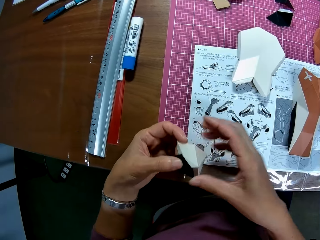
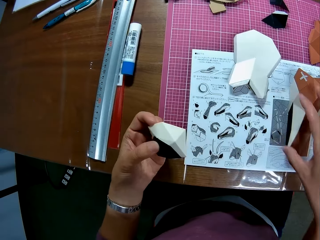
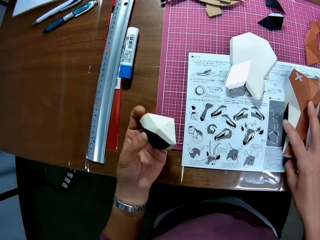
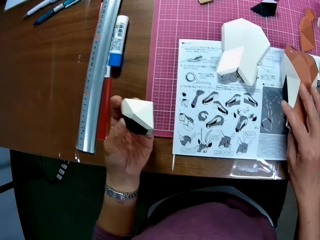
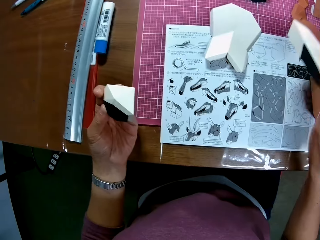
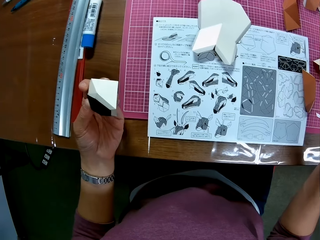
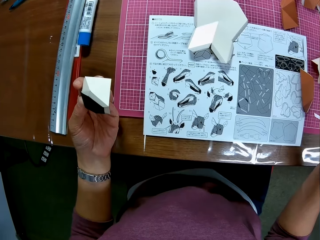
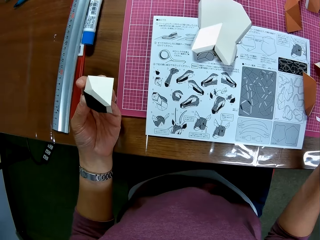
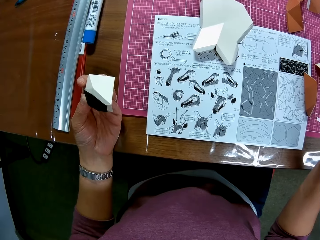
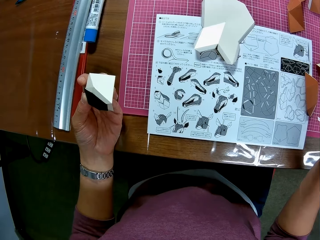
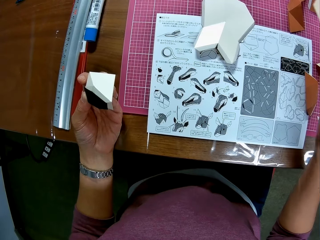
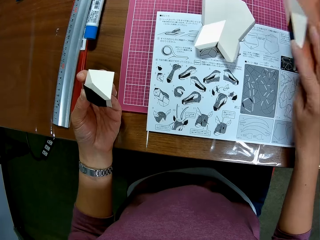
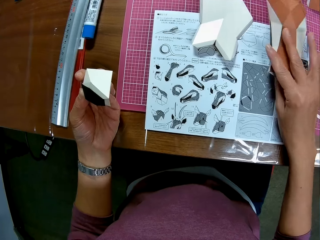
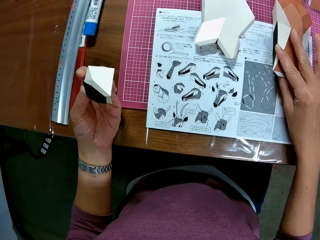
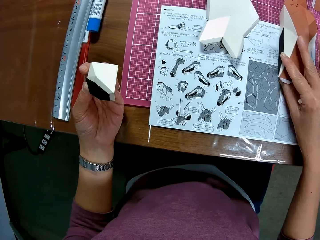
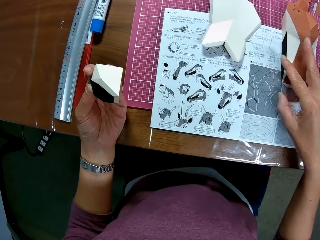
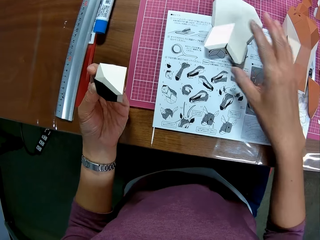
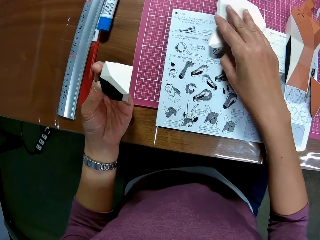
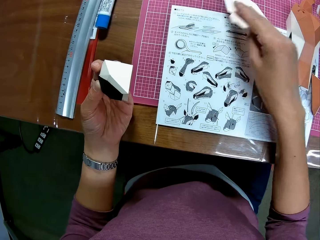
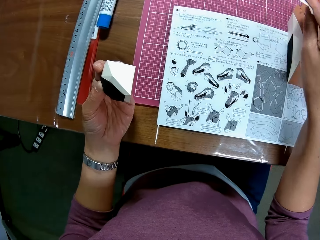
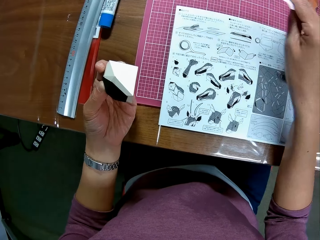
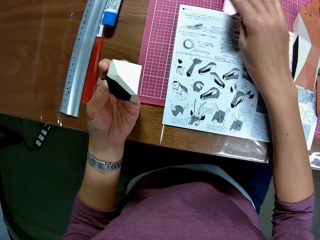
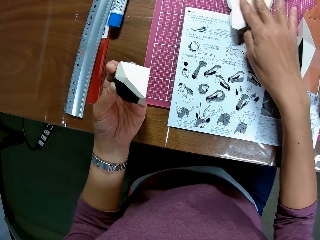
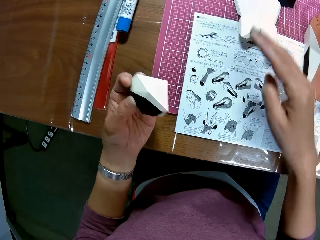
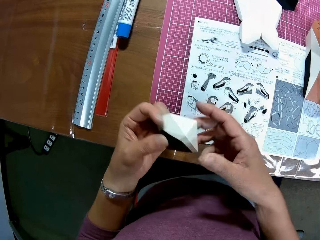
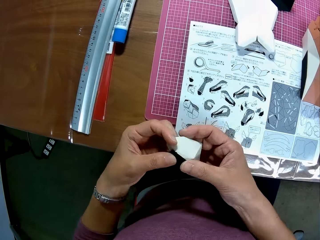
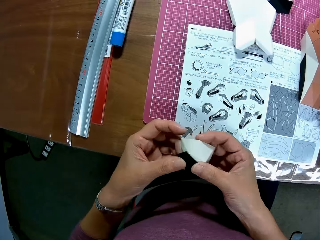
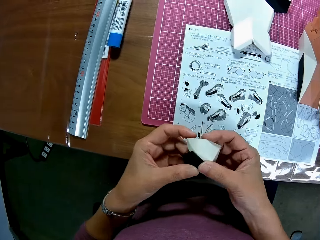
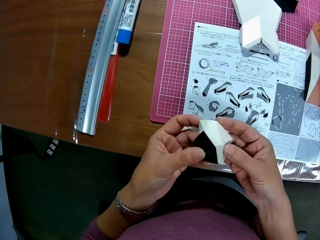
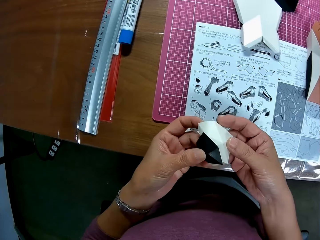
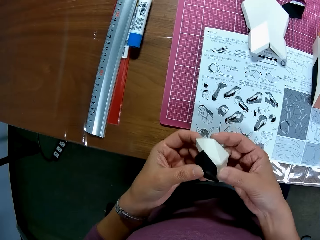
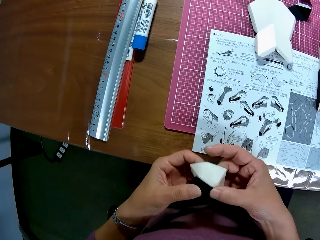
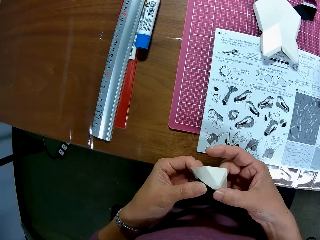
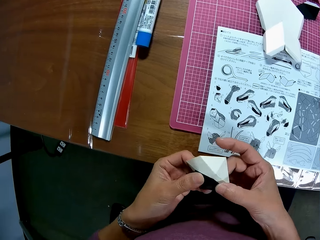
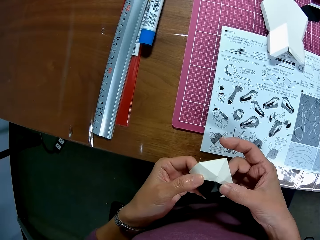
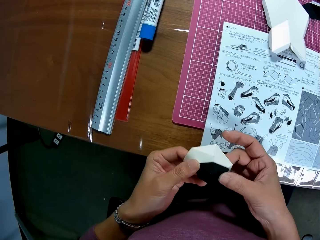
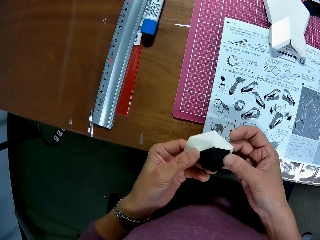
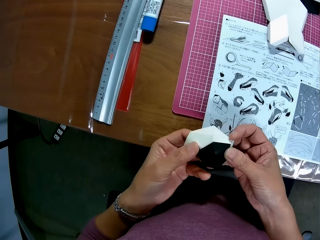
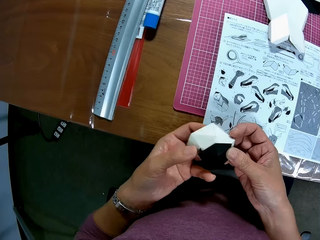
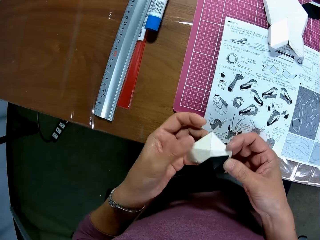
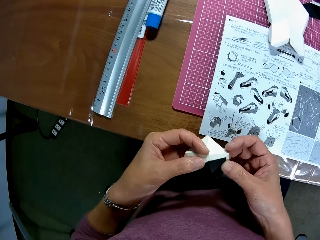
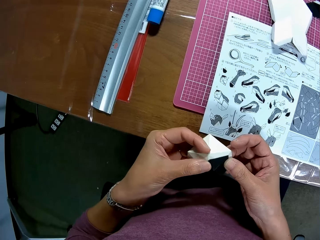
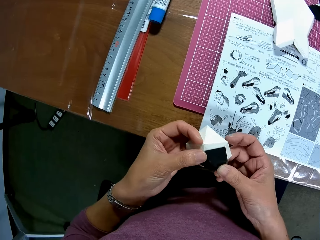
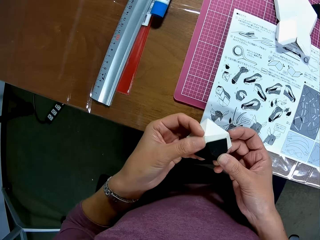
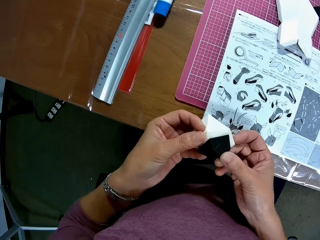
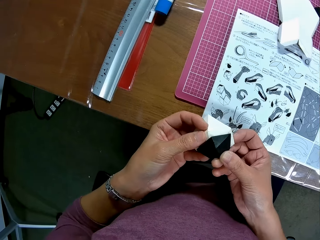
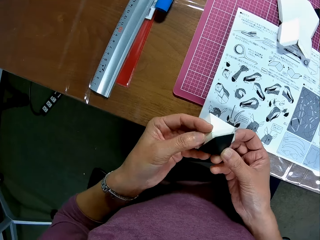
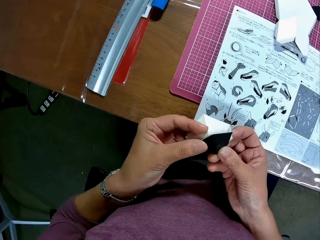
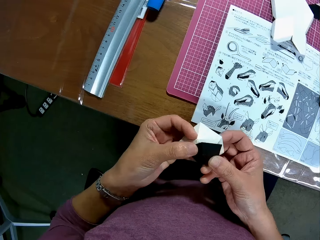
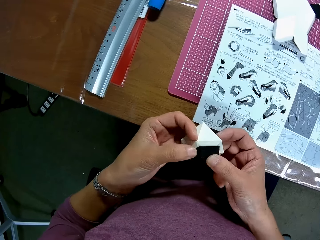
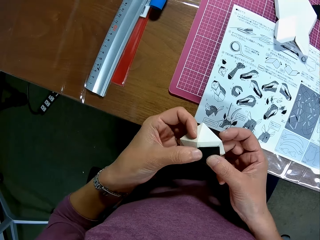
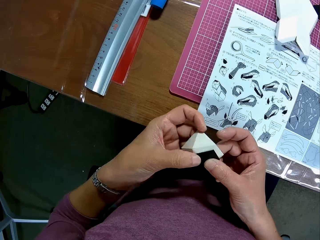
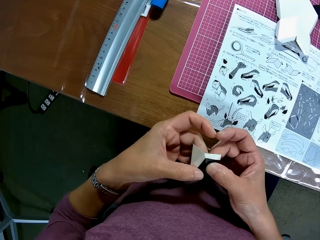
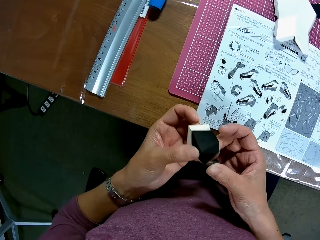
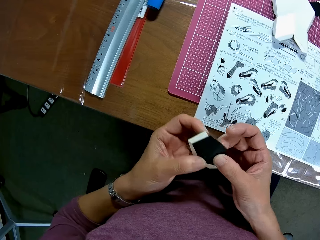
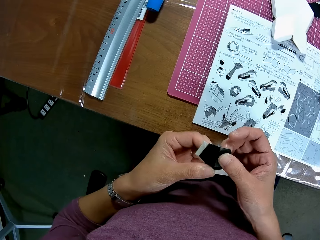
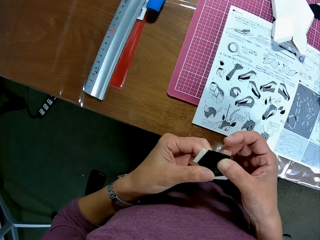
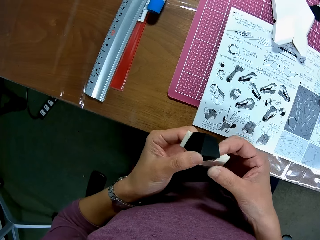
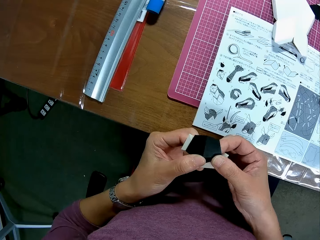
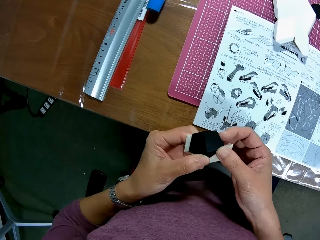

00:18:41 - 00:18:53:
The camera wearer holds the craft paper. She looks at the instruction booklet. She picks the other paper craft from the instruction booklet with her right hand. She drops the other paper craft on the instruction booklet with her right hand. She picks the craft paper from the instruction booklet, looks at the instruction booklet, and puts the craft paper on the instruction booklet. She adjusts the paper craft with her hands.

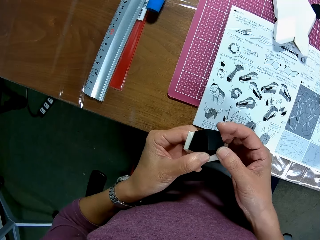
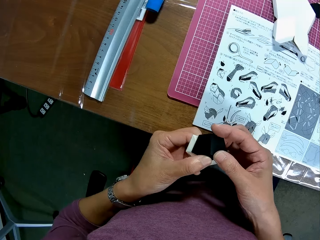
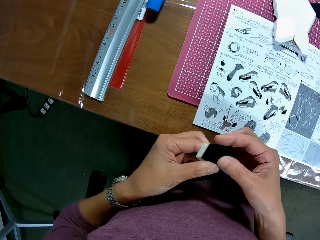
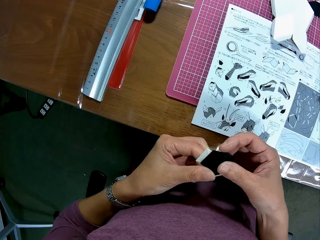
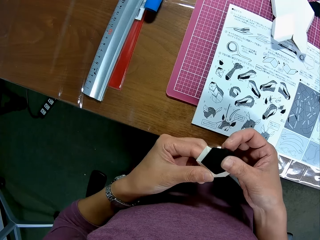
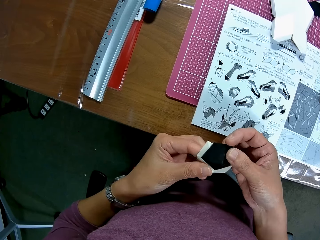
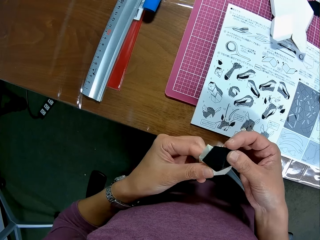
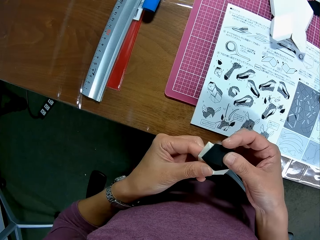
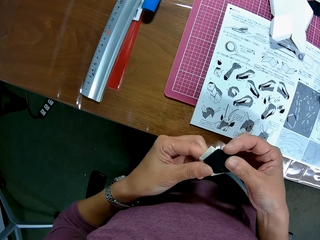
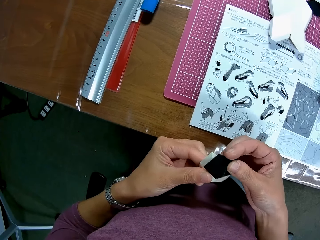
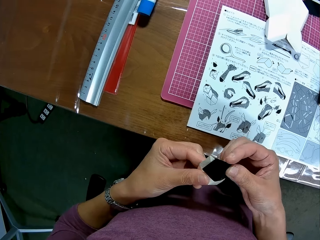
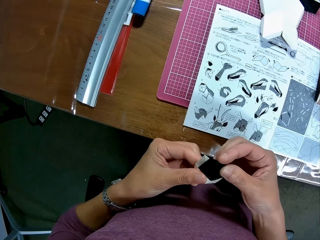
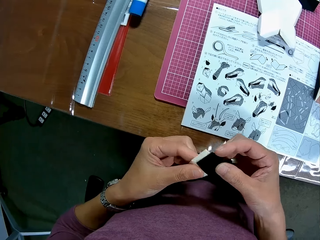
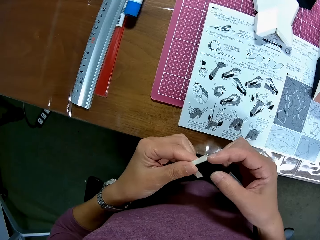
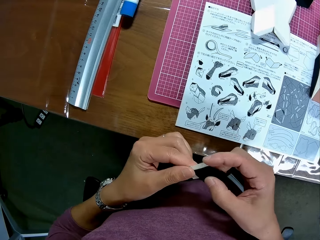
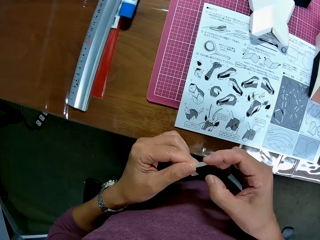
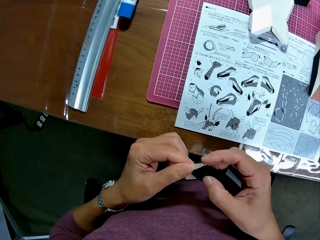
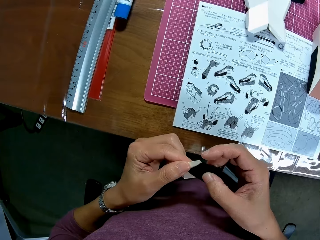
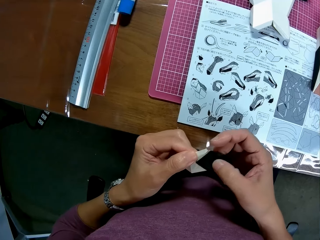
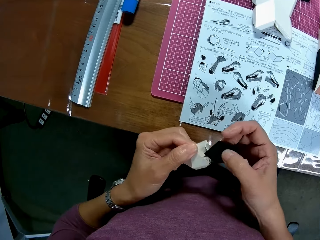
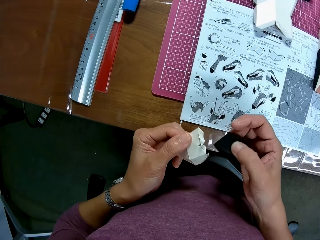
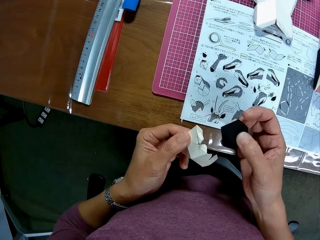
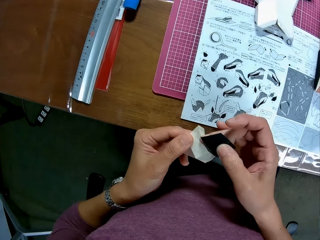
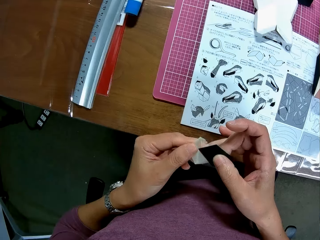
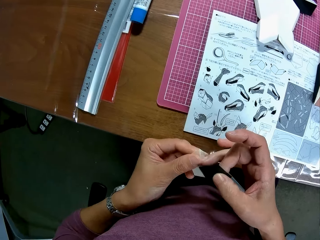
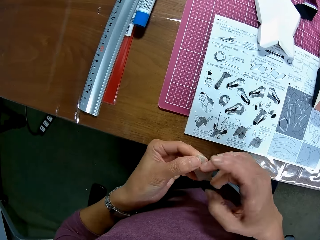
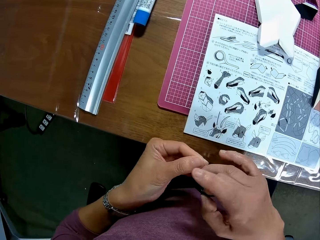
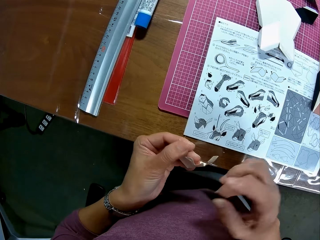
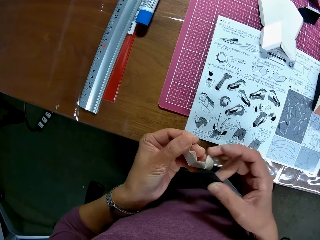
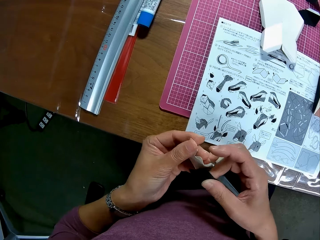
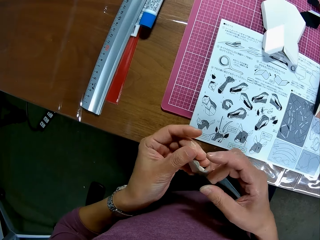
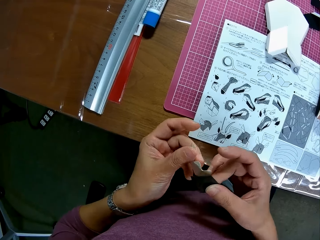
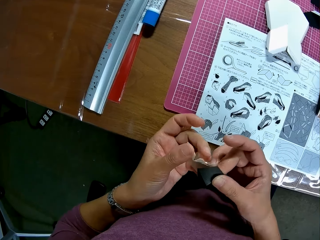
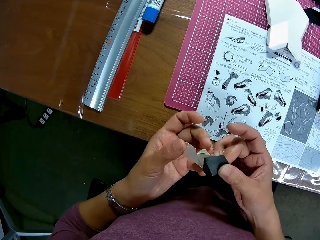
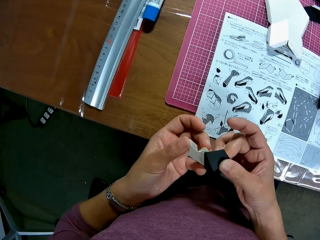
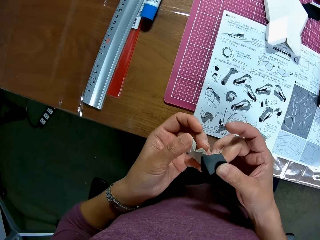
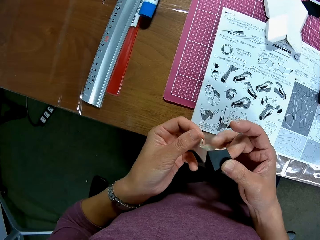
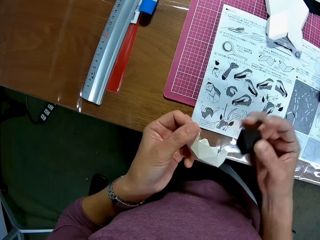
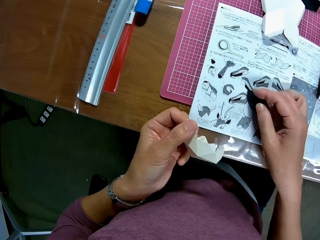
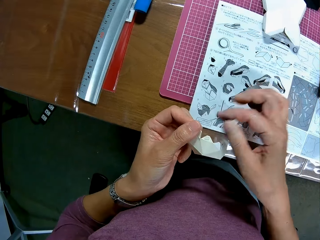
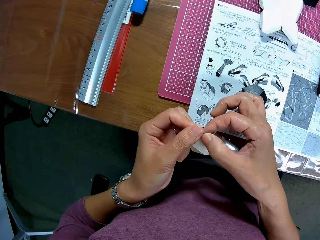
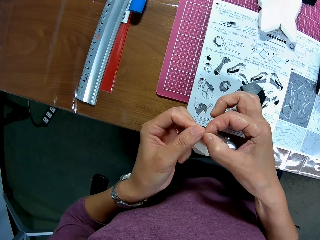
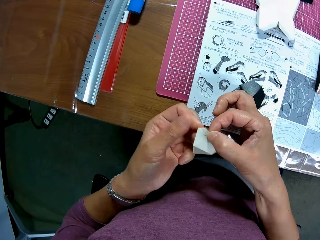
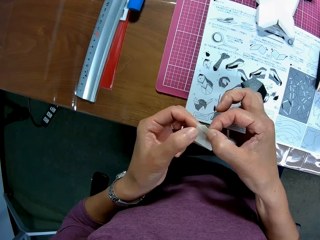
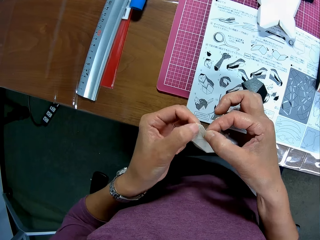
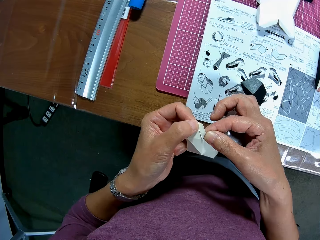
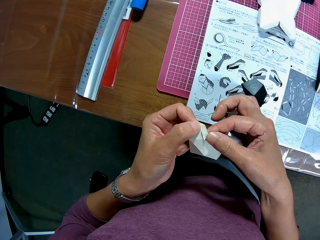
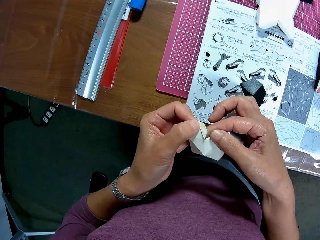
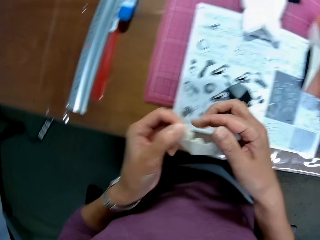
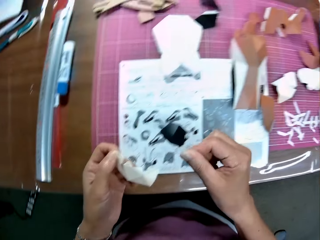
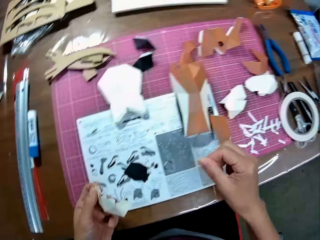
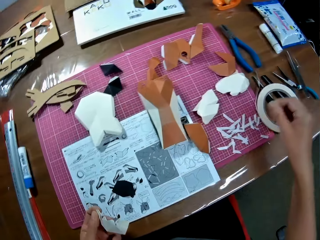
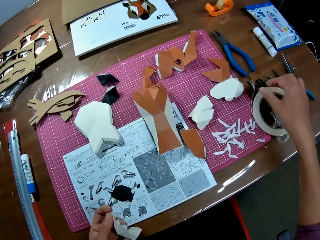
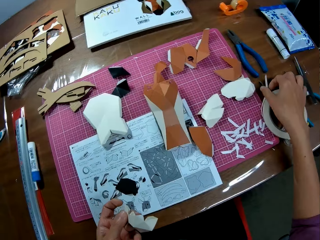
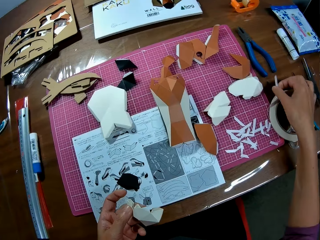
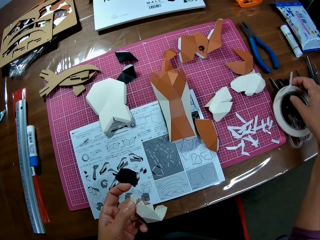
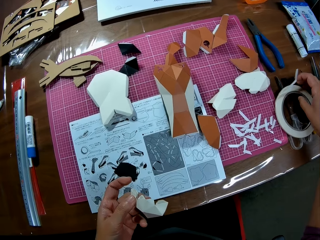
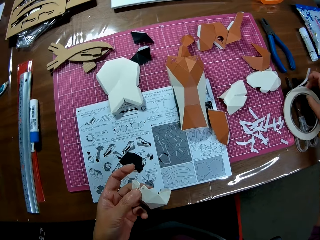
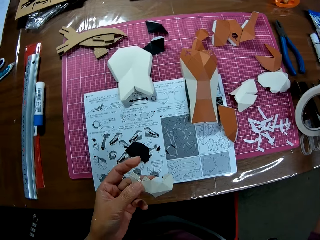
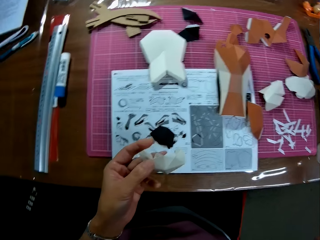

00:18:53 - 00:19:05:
The camera wearer detaches a paper from the paper craft. She fixes a craft paper. She drops the paper on the craft book with her right hand. She fixes the craft paper. She turns around. She picks a paper tape or sellotape from the table with her right hand.
